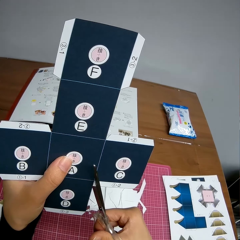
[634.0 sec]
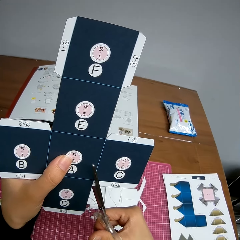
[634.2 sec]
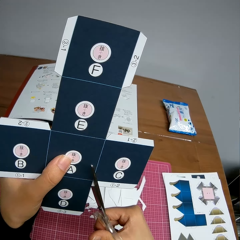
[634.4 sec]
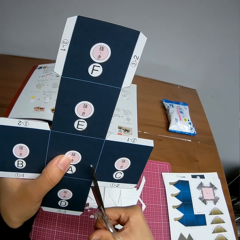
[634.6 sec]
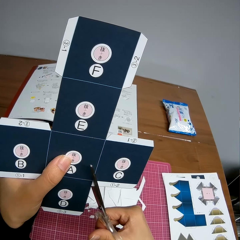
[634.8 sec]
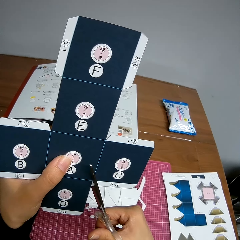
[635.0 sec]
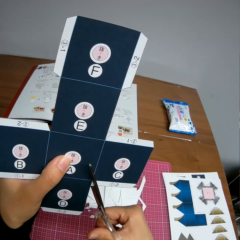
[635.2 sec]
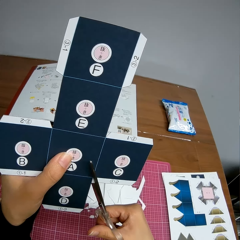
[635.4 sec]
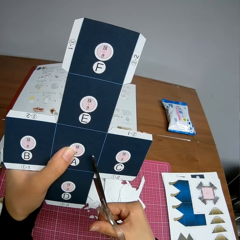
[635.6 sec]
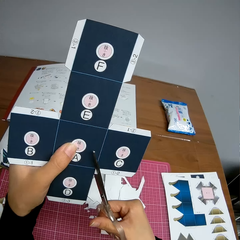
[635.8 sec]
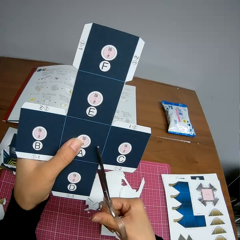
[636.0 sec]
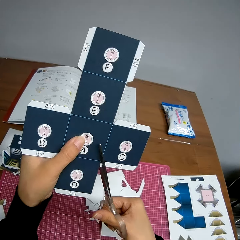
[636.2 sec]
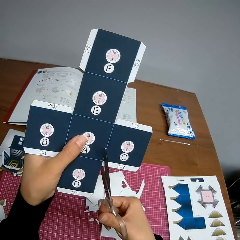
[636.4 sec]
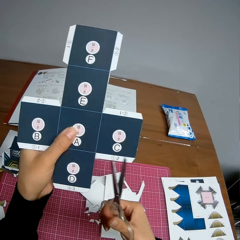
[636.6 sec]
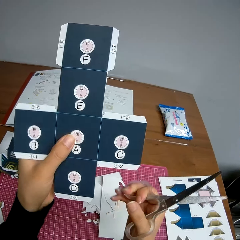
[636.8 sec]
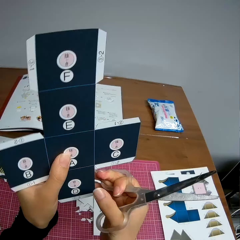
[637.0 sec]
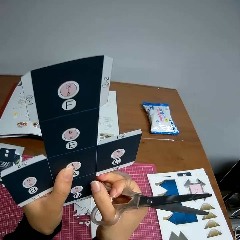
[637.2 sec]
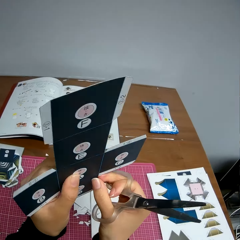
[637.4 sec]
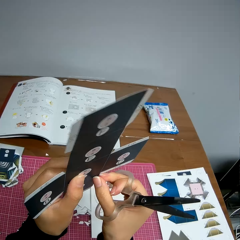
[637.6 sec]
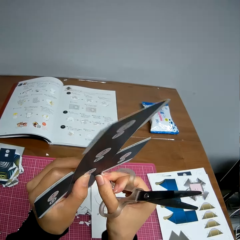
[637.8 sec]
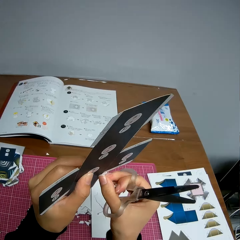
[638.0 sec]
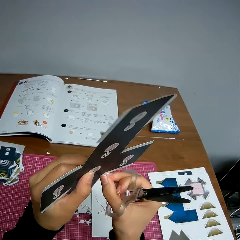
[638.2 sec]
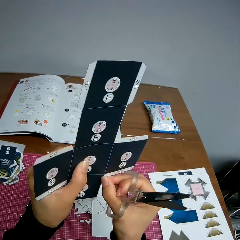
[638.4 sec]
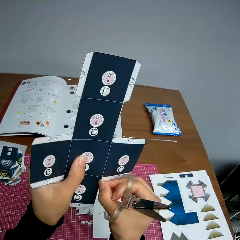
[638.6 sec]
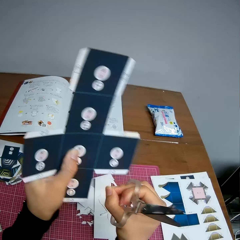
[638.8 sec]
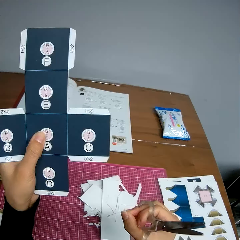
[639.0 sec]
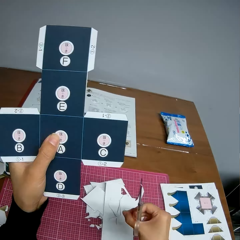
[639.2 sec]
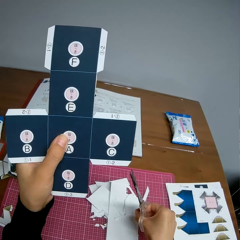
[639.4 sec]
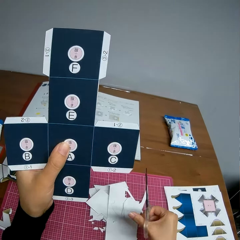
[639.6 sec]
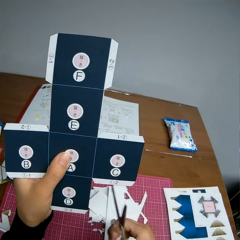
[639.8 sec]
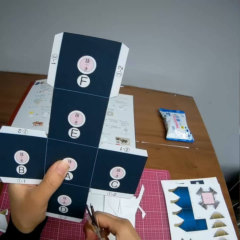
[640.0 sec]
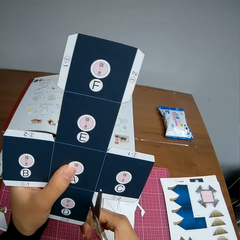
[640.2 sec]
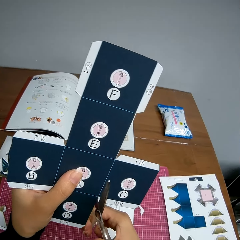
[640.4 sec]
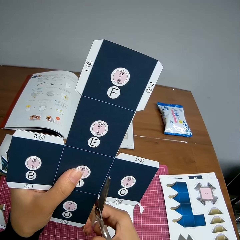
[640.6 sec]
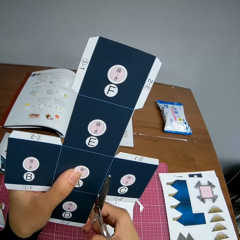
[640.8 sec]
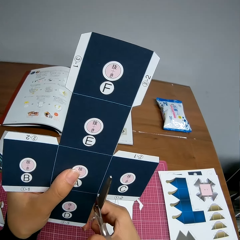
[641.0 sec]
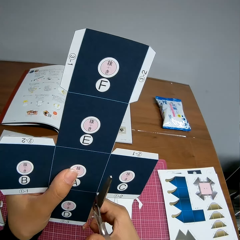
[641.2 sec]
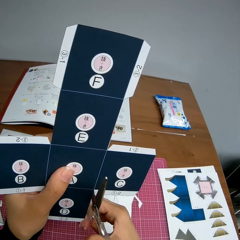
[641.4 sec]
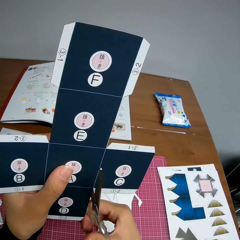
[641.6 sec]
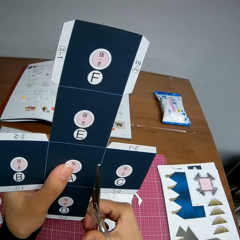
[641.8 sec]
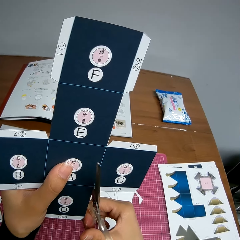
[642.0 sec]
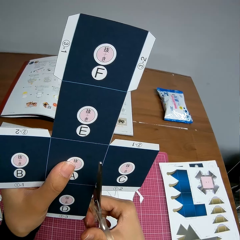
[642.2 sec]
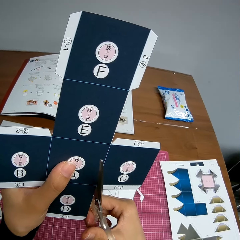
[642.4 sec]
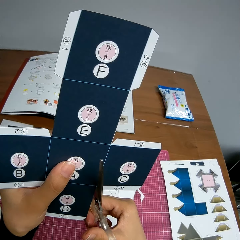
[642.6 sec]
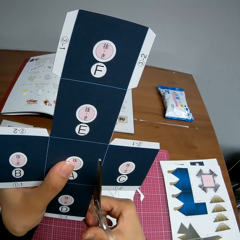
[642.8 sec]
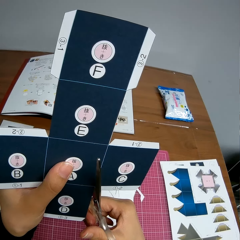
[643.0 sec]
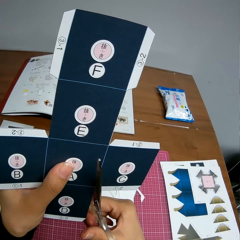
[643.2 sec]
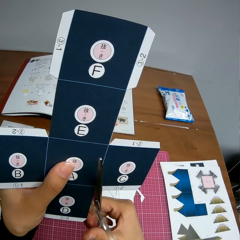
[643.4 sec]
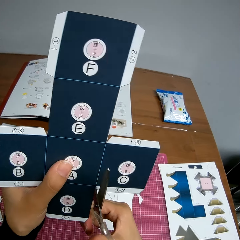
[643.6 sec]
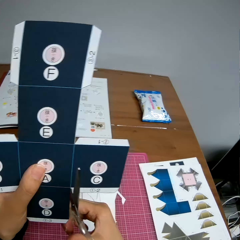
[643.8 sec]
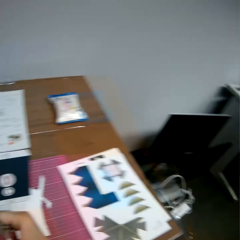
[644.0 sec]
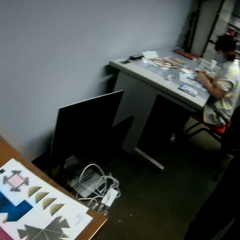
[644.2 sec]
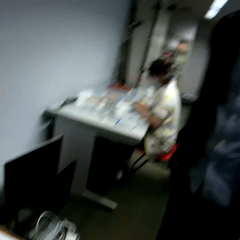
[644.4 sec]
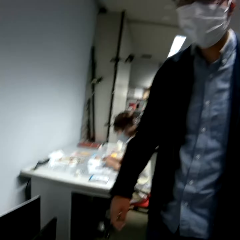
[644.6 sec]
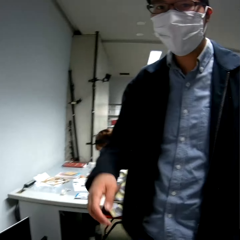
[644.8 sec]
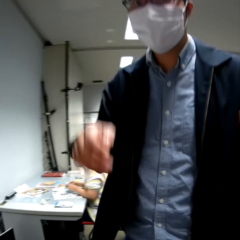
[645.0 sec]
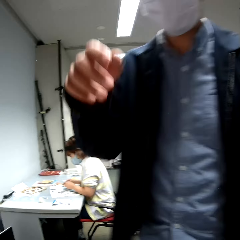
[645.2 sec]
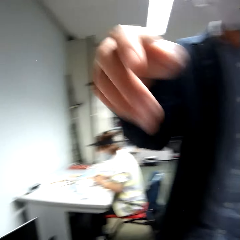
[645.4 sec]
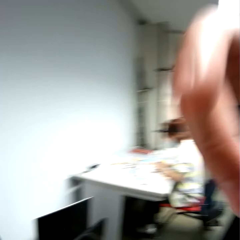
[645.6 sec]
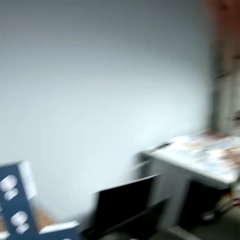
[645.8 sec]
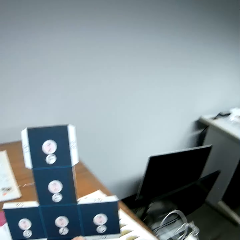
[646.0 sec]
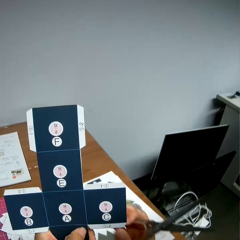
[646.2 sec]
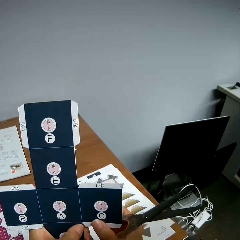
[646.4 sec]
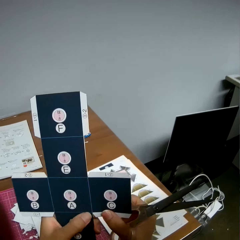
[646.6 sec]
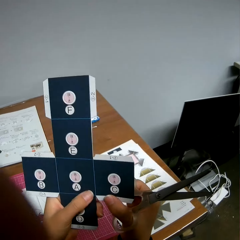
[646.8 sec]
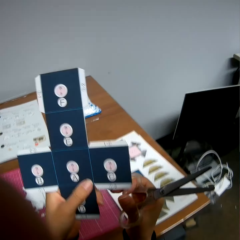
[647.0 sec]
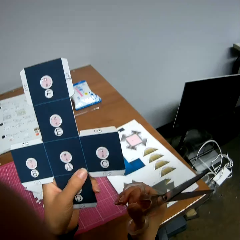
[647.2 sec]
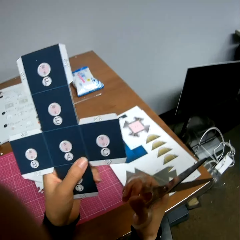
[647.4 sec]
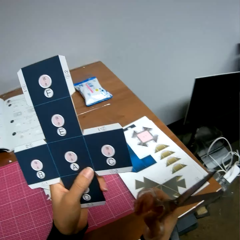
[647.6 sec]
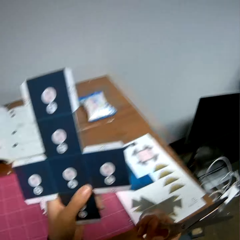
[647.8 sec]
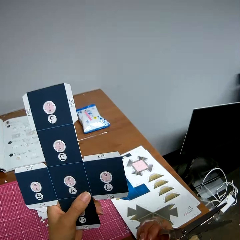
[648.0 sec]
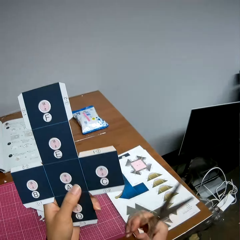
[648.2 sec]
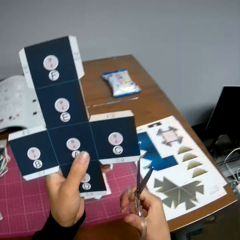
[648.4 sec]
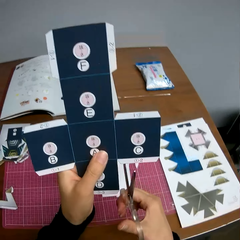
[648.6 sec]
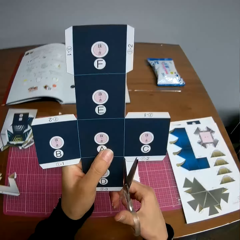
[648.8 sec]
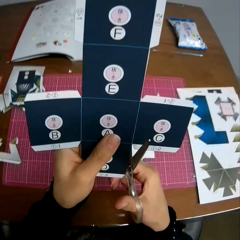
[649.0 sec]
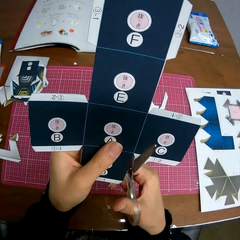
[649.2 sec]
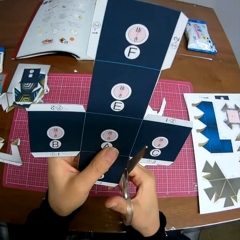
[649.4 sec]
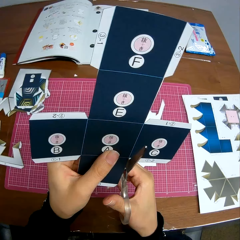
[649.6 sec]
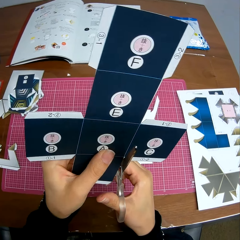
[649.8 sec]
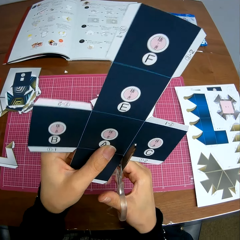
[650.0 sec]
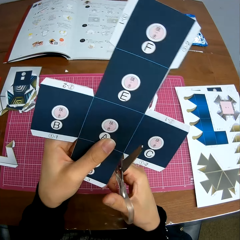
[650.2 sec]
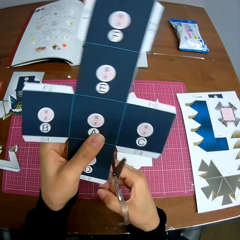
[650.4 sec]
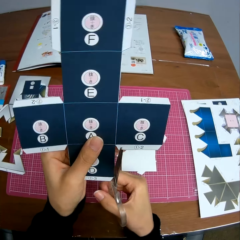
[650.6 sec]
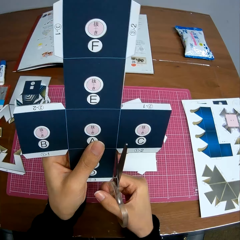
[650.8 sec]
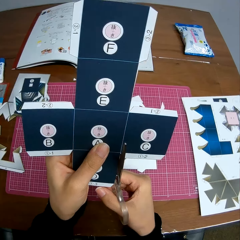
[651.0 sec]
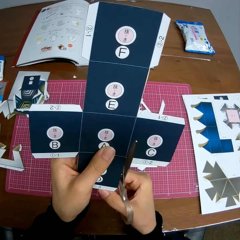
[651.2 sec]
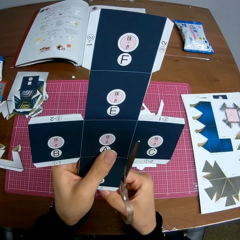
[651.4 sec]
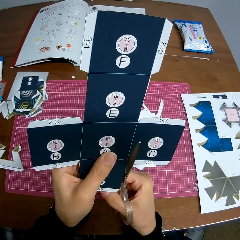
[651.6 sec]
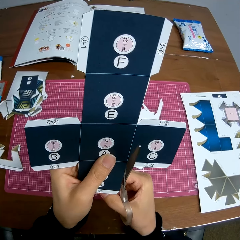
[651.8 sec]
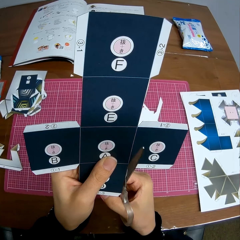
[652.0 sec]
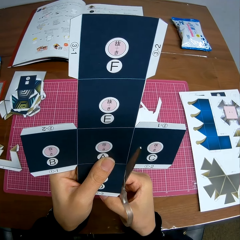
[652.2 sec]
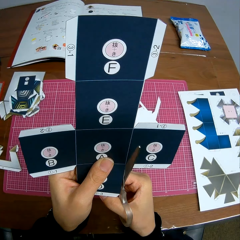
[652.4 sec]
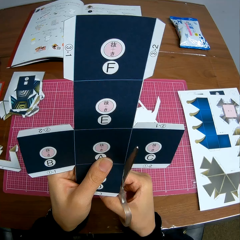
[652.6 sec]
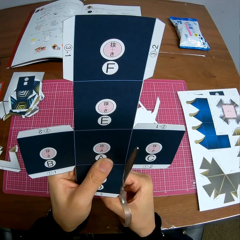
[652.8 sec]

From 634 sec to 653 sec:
The camera wearer cuts the cardboard craft or paper with scissors. She removes the scissors from the cardboard craft. She adjusts the paper in her hands. She pulls a piece of the cardboard craft. She drops the piece of paper in her right hand on the table. She cuts the cardboard craft with the scissors. She moves the camera. A man enters the room. The camera wearer interacts with the man. She holds the cardboard craft. She removes the hand from the cardboard craft. She stares at the cardboard craft. She cuts the cardboard craft with the scissors.

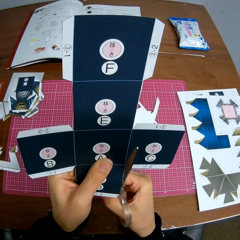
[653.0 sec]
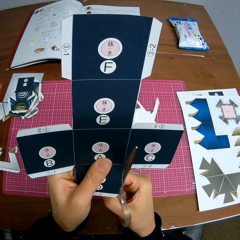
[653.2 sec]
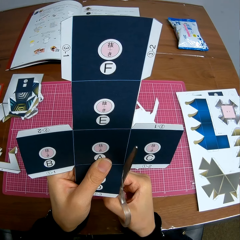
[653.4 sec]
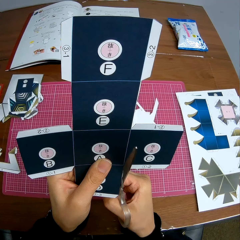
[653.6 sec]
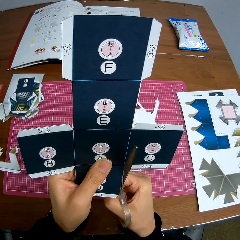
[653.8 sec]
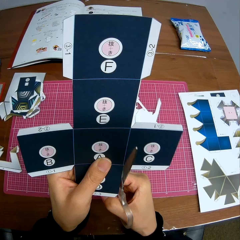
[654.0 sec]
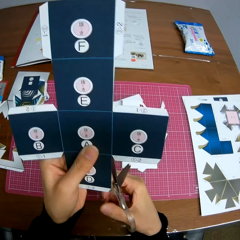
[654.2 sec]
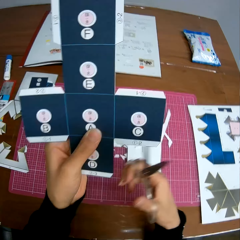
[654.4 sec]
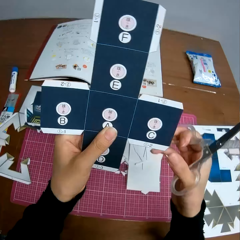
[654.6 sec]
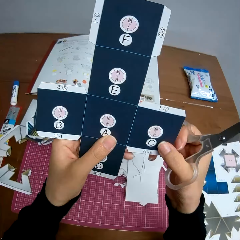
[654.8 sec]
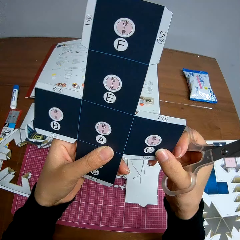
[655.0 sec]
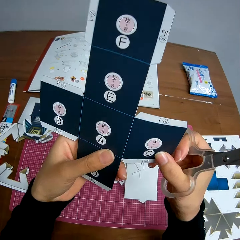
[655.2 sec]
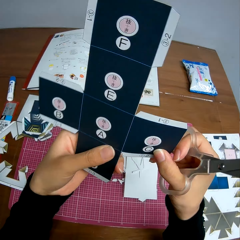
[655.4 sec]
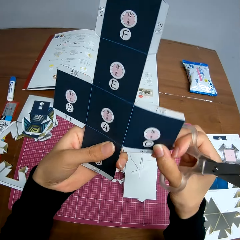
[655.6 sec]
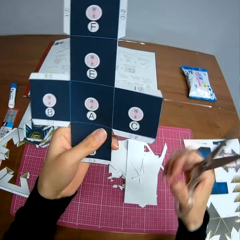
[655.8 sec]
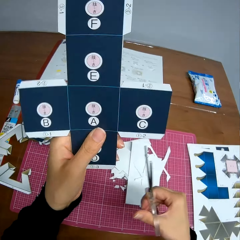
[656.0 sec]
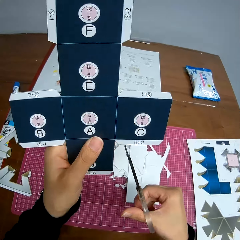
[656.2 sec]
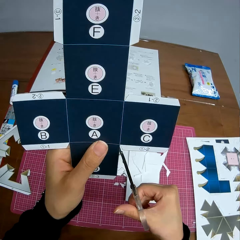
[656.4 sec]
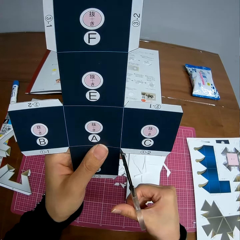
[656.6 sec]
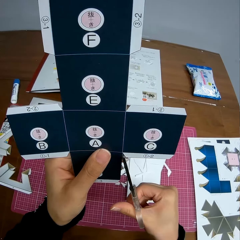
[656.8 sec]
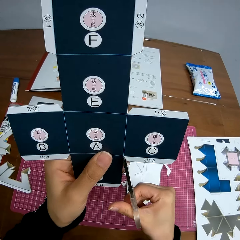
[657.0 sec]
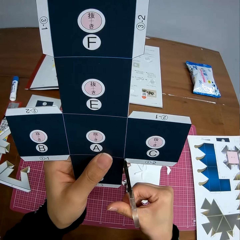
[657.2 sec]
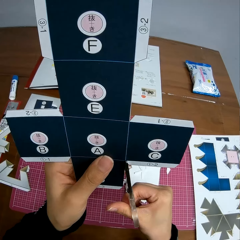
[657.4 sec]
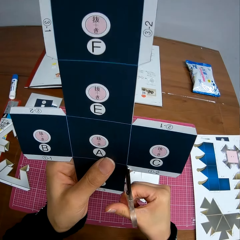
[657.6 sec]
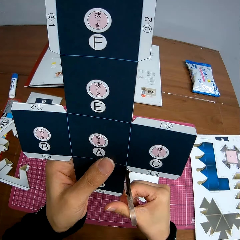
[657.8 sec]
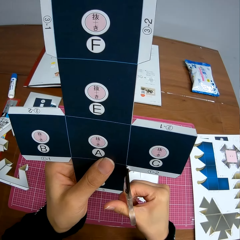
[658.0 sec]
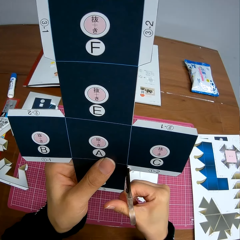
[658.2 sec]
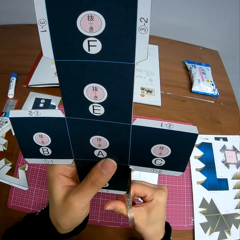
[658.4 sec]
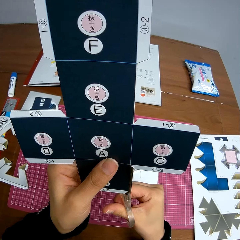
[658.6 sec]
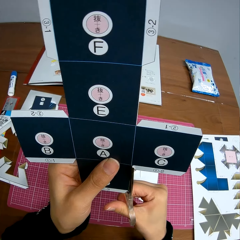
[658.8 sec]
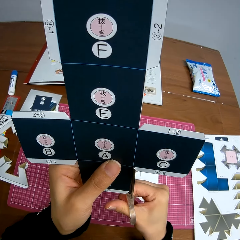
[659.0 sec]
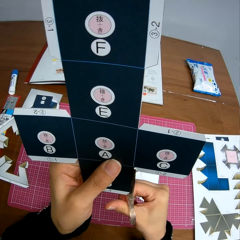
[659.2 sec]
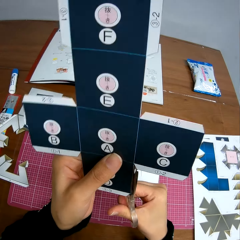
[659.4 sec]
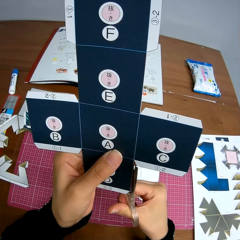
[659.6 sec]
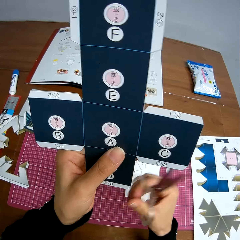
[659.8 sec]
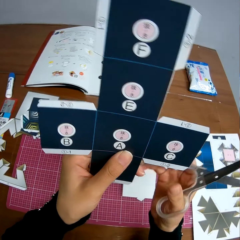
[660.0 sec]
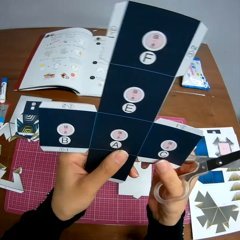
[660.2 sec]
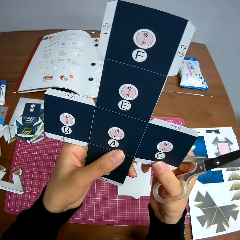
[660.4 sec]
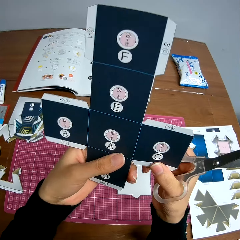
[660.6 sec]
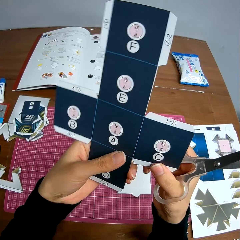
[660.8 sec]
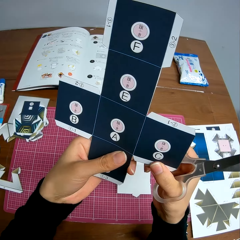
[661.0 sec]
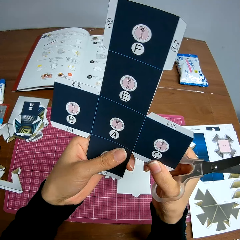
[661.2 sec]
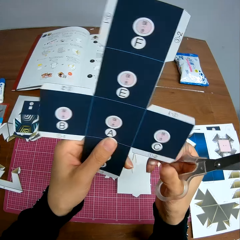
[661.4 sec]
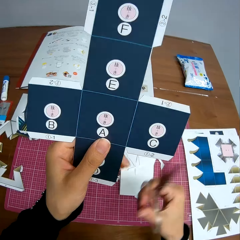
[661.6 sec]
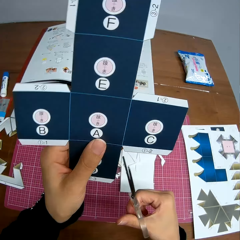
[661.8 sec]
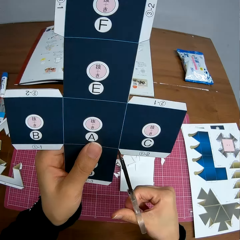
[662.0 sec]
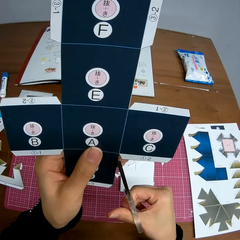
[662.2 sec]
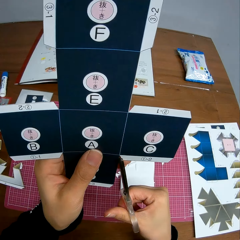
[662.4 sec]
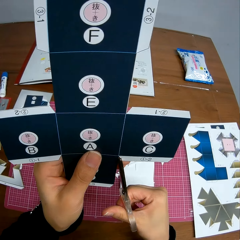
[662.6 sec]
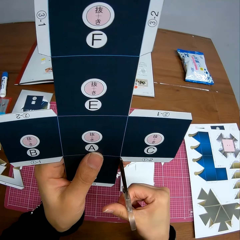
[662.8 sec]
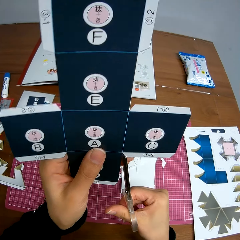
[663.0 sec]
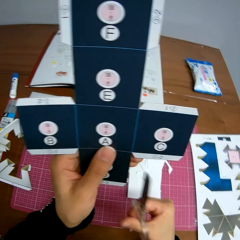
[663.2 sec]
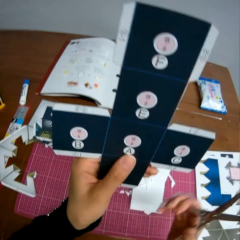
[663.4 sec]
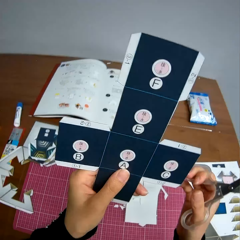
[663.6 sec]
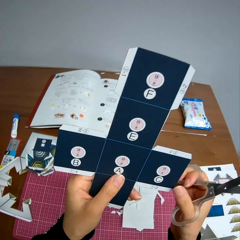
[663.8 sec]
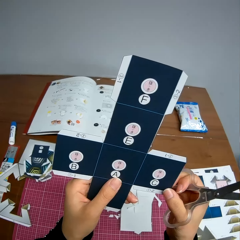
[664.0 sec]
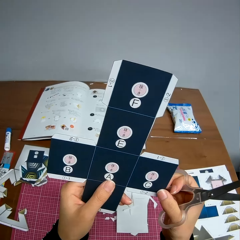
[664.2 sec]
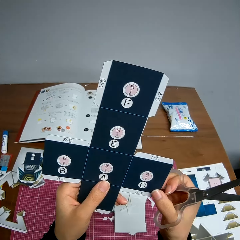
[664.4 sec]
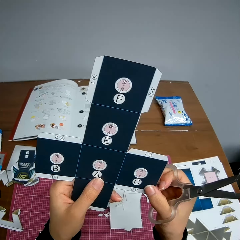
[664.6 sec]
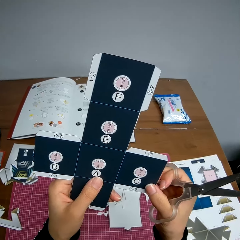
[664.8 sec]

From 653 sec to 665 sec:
The camera wearer removes the scissors from the cardboard craft or paper. She stares at the cardboard craft. She cuts the cardboard craft with the scissors. She removes the scissors from the cardboard craft. She adjusts the paper in her hands. She stares at the cardboard craft.
